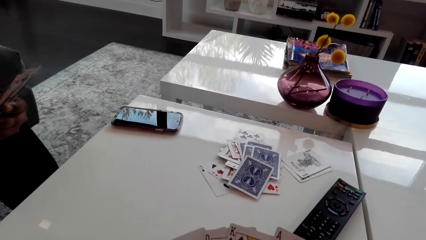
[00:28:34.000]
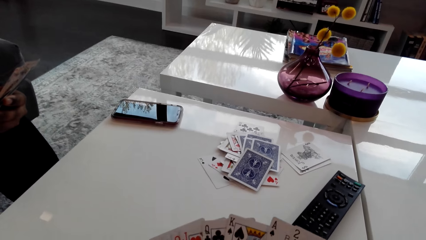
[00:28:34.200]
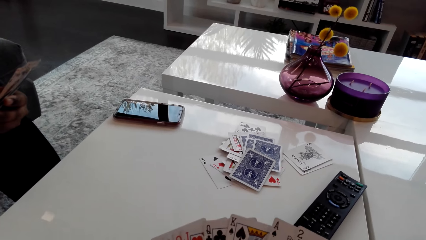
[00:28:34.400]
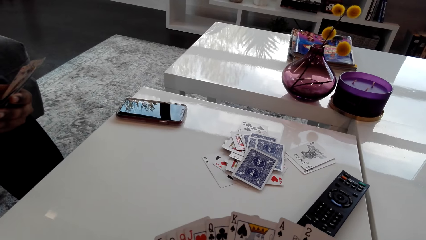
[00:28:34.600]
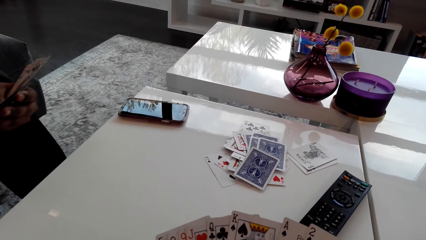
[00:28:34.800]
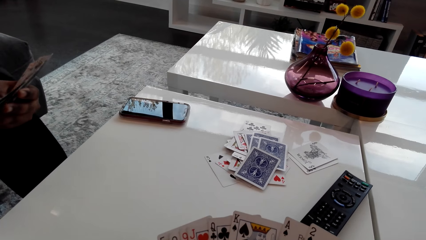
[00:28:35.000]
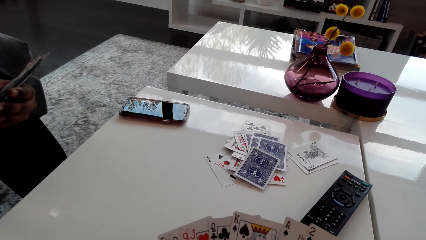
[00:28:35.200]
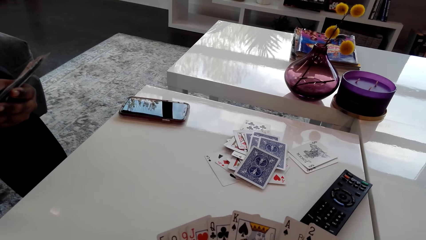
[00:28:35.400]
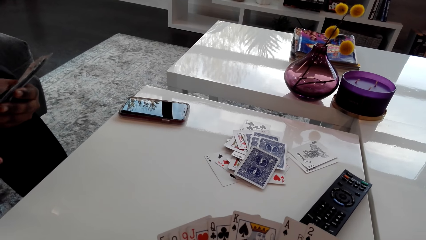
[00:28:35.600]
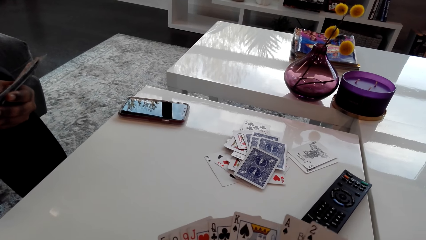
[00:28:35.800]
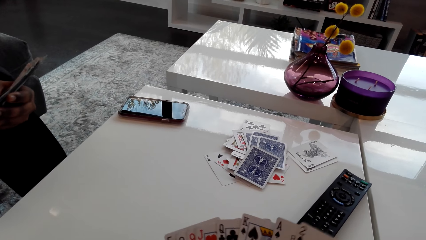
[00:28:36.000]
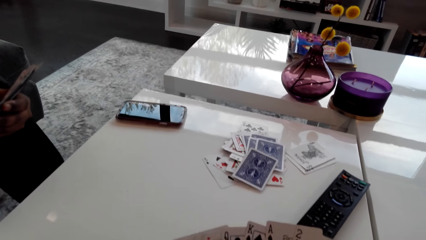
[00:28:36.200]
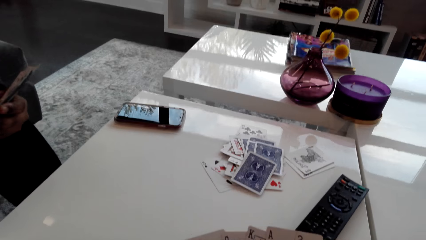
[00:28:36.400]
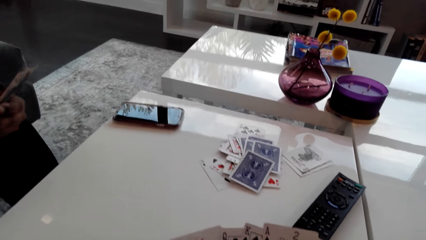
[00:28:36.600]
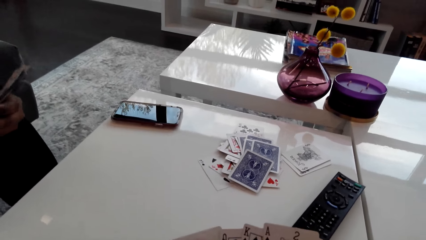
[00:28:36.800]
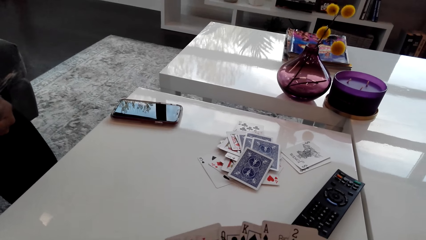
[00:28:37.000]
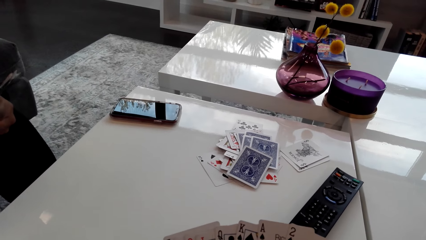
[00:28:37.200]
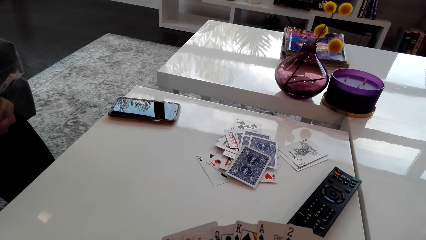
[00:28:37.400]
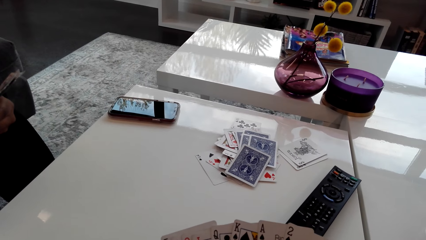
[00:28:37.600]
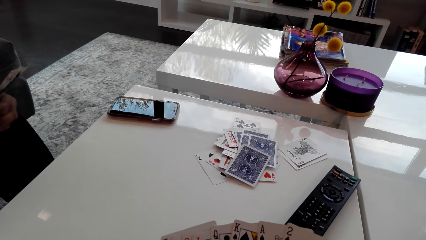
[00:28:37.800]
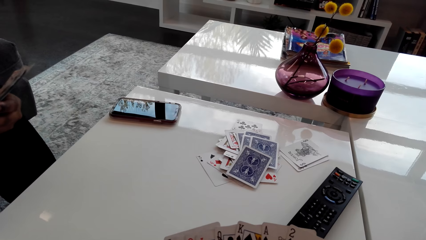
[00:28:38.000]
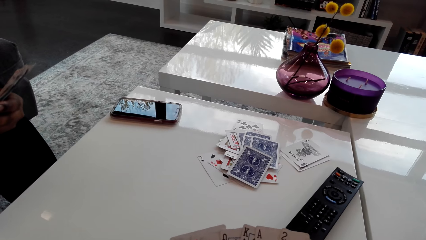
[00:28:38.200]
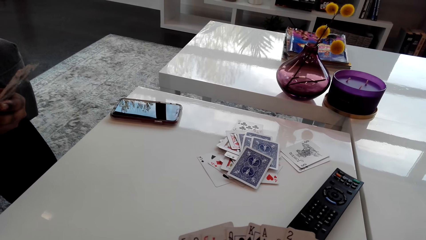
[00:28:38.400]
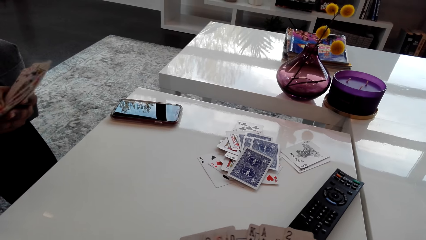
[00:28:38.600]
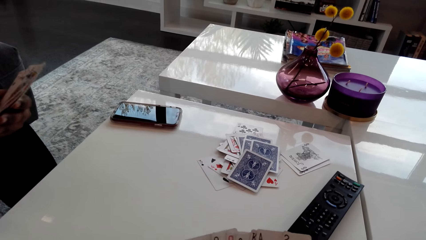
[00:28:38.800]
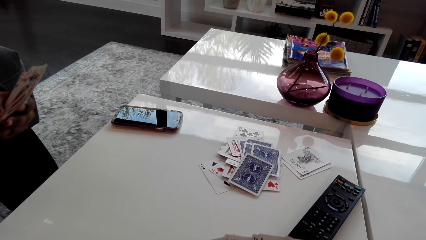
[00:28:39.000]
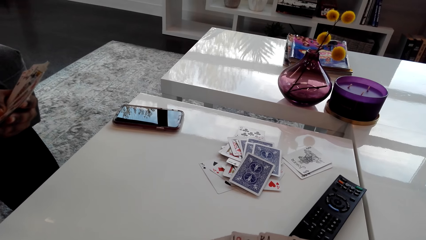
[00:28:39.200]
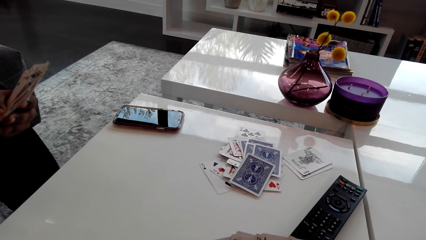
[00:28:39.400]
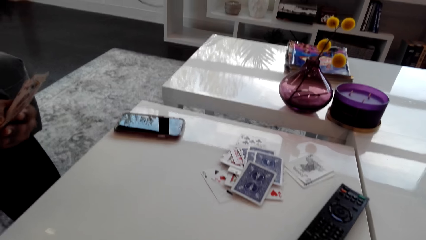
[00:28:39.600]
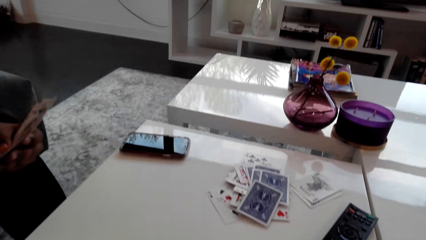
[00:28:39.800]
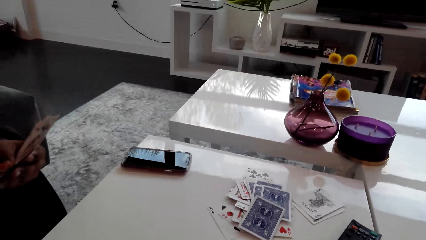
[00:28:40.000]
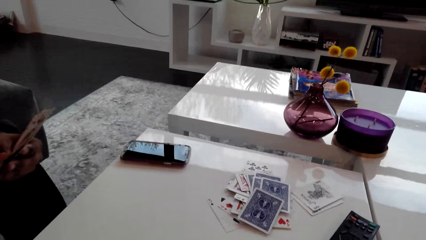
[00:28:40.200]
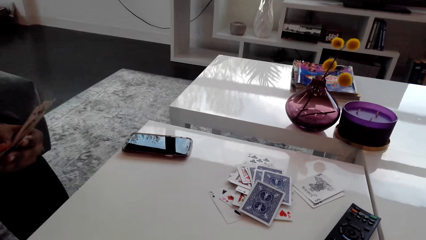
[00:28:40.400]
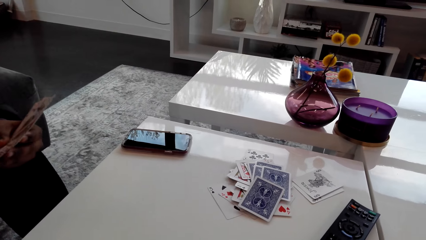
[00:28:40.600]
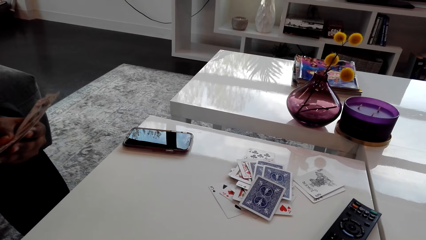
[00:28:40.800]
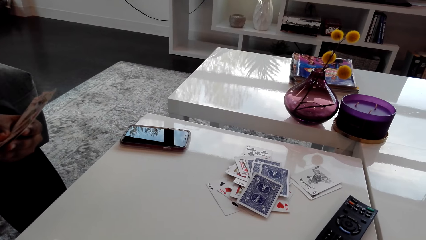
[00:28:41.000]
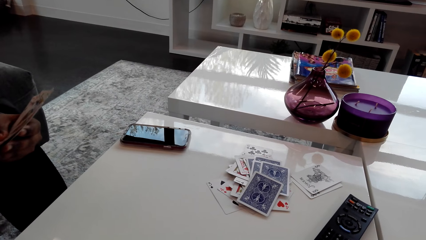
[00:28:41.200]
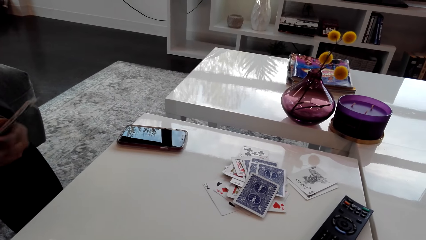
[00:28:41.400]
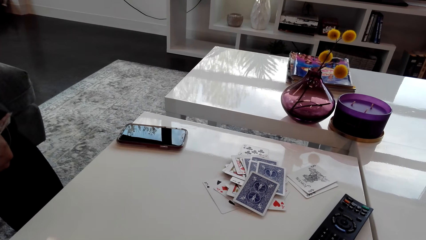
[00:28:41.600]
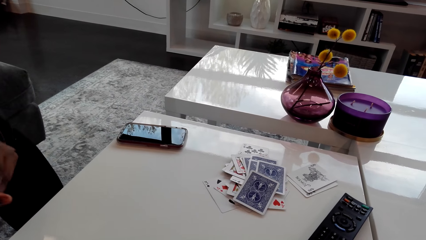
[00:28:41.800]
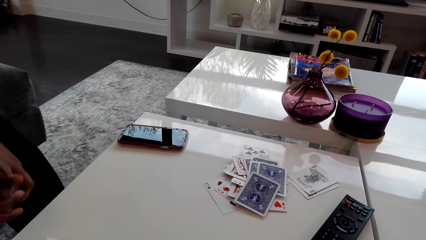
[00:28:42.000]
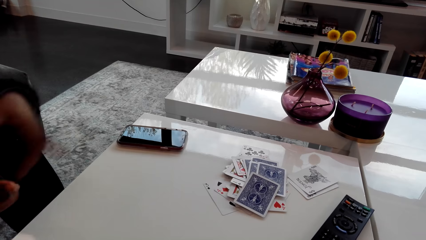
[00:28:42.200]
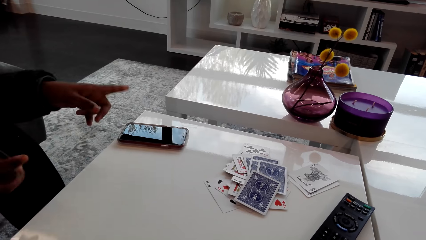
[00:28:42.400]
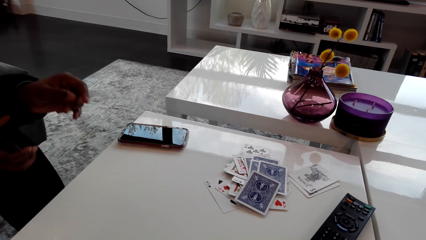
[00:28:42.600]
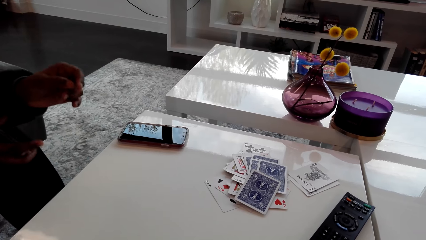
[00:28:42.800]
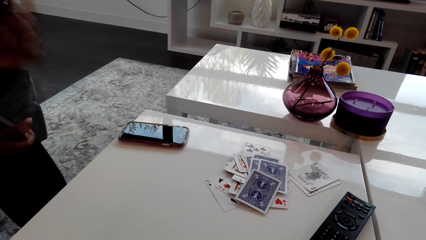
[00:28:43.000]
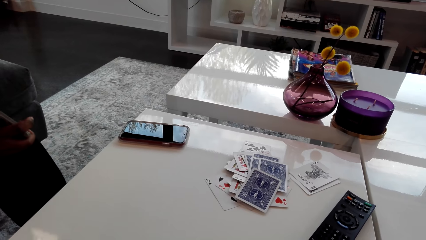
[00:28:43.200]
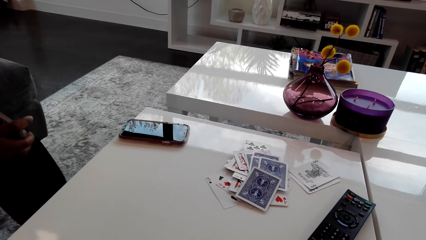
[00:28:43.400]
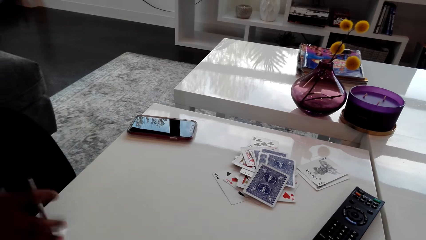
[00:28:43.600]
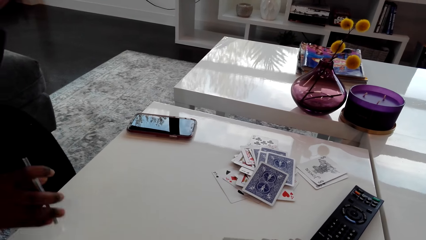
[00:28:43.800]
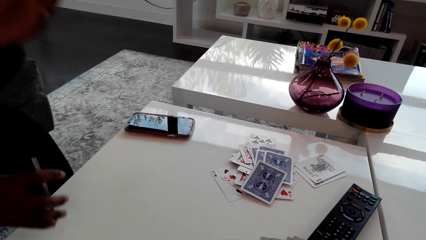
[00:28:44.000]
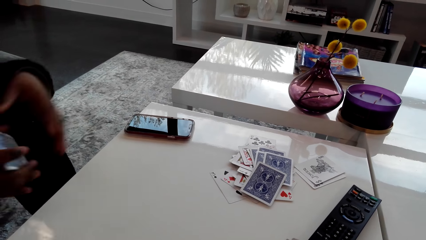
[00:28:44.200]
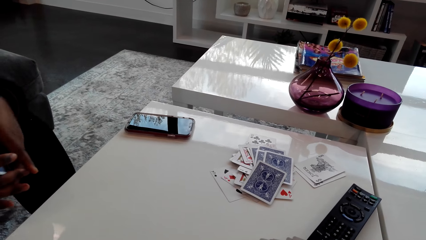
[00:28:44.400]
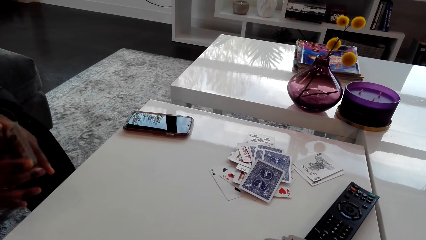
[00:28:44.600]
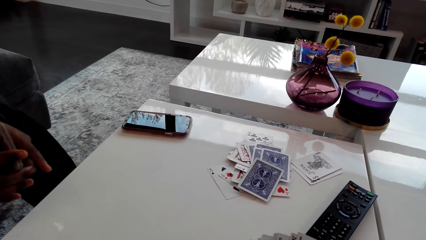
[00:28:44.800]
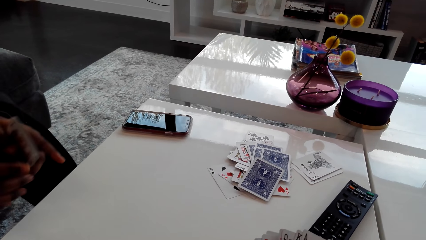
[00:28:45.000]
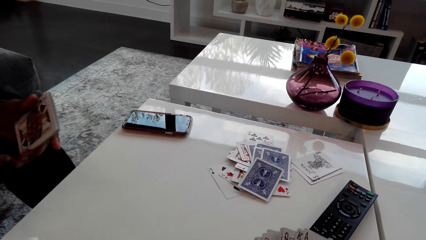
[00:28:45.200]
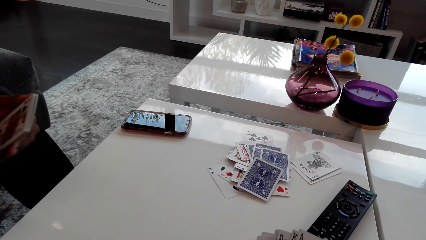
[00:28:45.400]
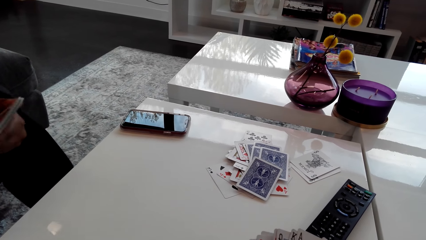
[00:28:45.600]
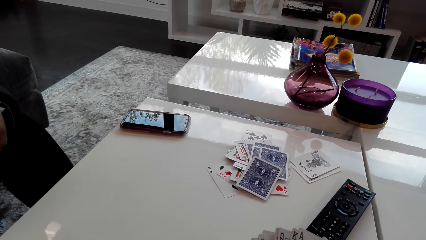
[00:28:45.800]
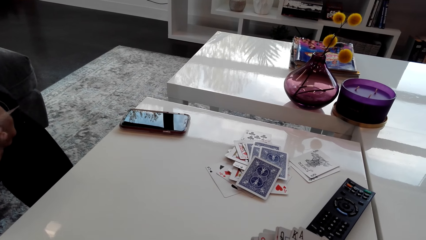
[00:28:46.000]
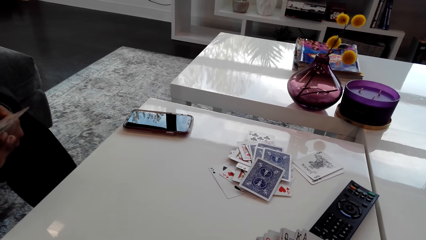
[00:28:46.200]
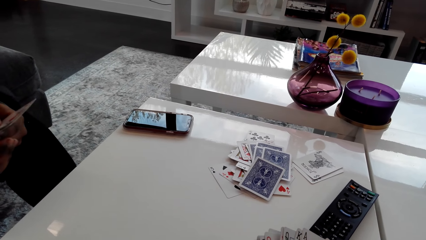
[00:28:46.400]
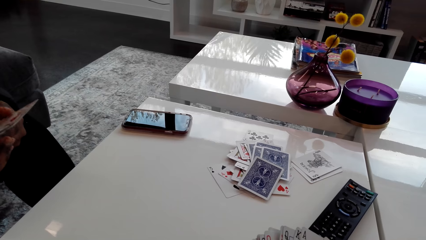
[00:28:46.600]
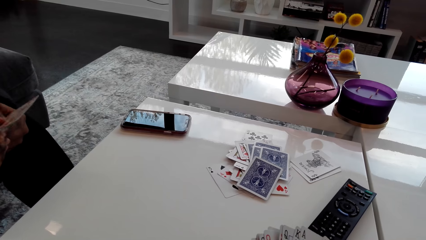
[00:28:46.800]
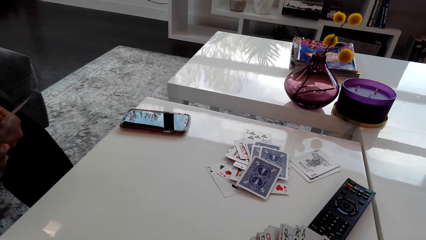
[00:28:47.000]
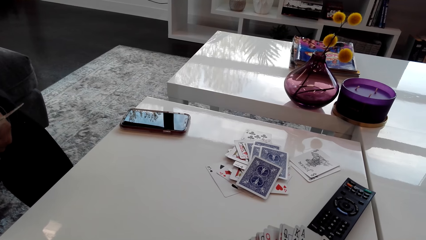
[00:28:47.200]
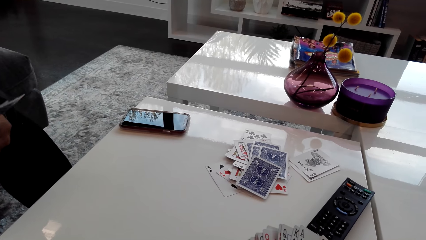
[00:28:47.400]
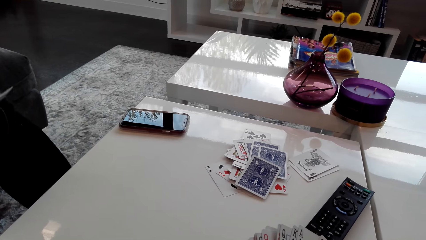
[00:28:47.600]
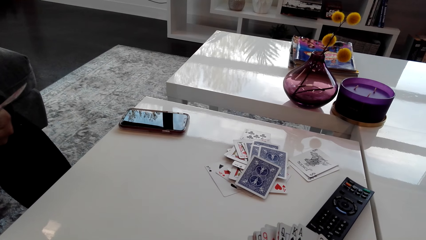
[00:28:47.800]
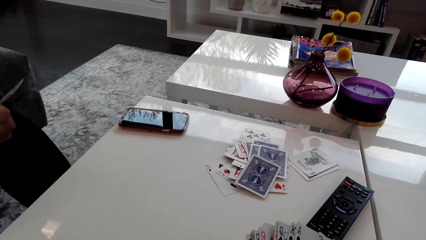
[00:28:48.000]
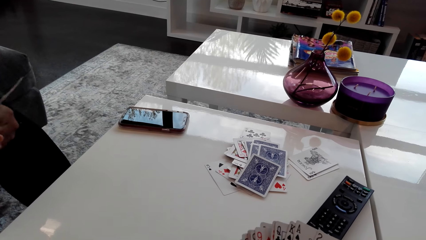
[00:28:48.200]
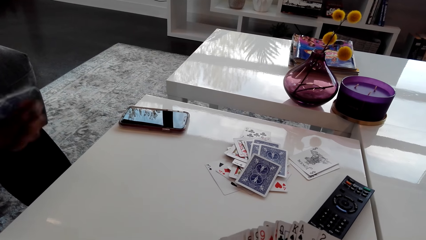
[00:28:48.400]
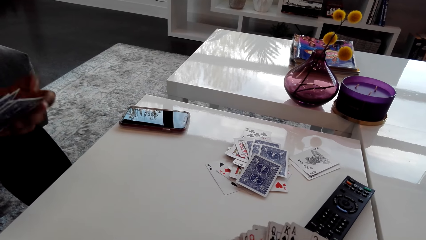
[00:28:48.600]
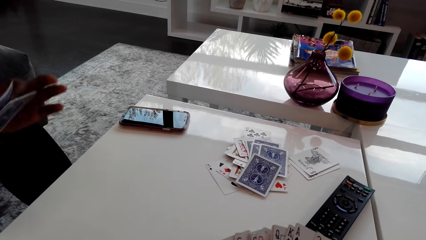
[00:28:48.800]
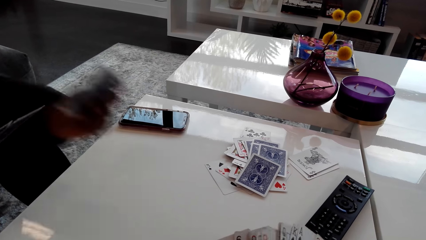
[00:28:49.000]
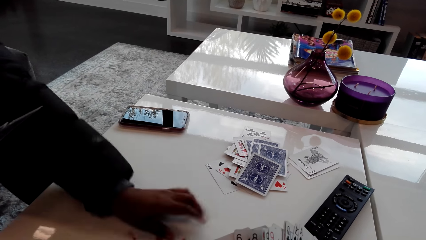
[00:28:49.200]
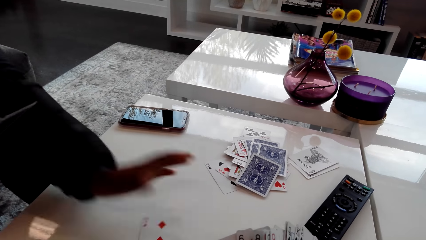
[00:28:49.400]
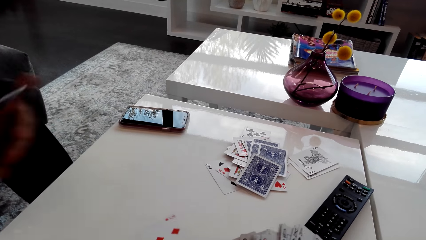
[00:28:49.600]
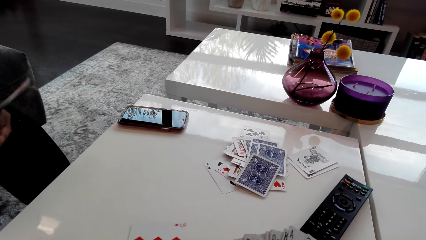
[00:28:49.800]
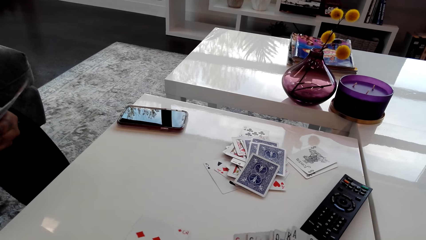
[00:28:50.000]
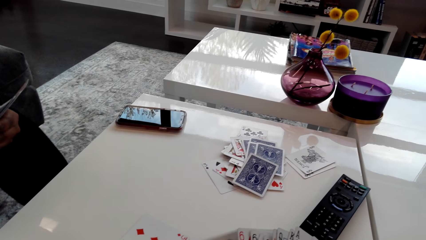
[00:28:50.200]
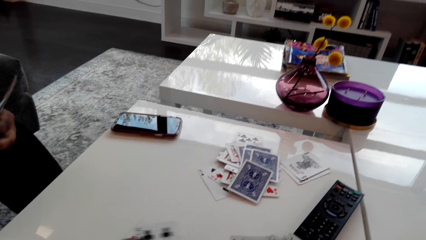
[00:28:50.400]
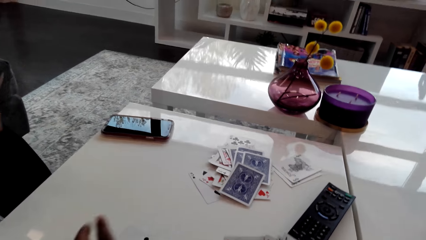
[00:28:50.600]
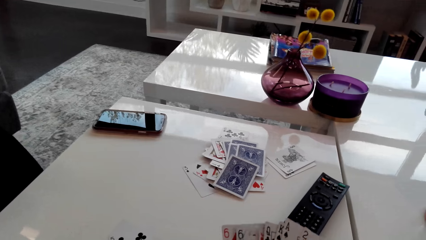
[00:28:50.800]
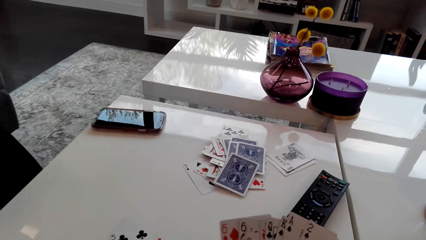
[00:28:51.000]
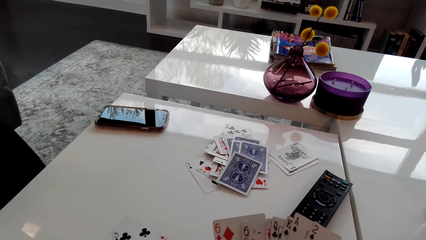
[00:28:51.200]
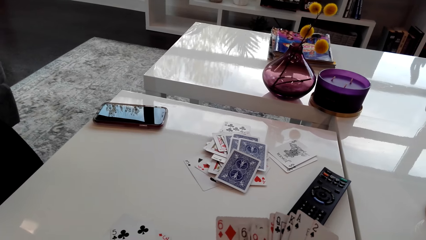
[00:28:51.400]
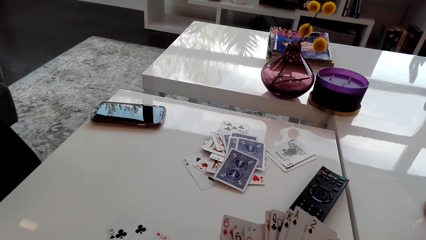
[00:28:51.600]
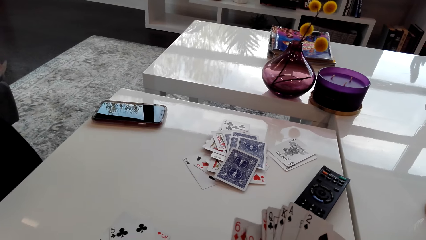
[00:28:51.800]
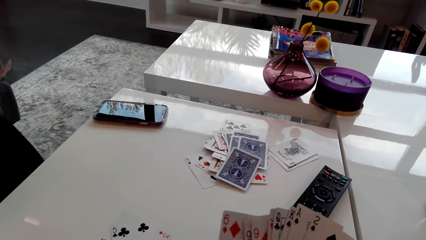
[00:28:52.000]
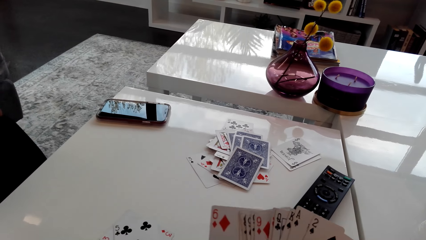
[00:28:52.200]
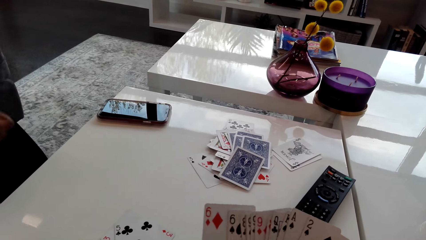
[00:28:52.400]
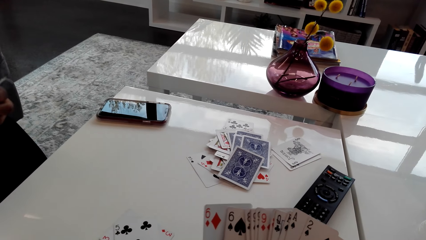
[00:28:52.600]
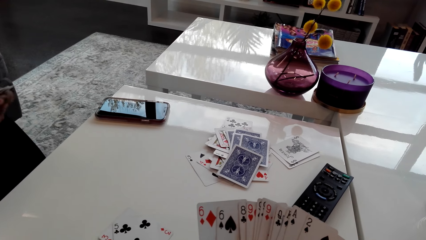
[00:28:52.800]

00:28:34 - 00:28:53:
A woman talks to the camera wearer. The camera wearer talks to the woman. The woman talks to the camera wearer. The camera wearer talks to the woman. The woman talks to the camera wearer and hits the cards on the table. She plays the card. The camera wearer plays a card game with the woman.
